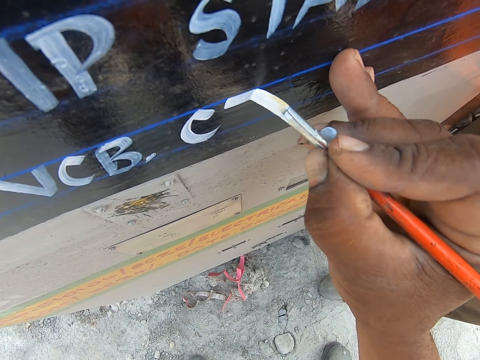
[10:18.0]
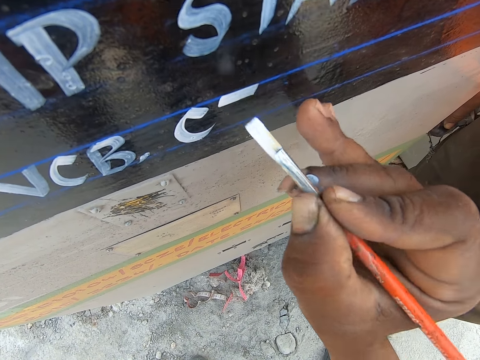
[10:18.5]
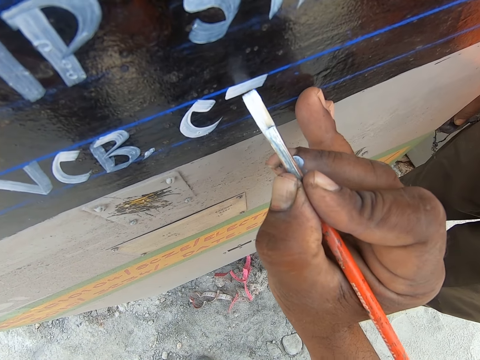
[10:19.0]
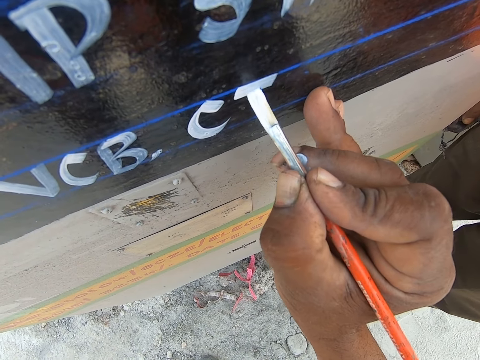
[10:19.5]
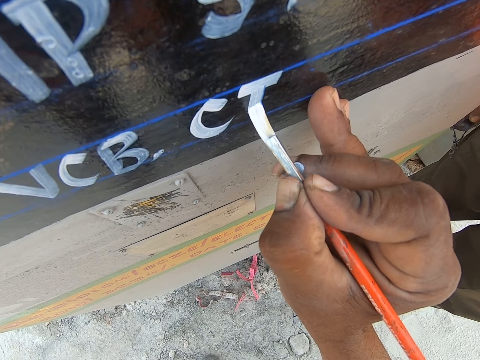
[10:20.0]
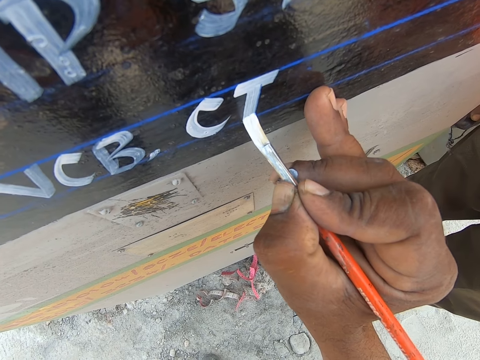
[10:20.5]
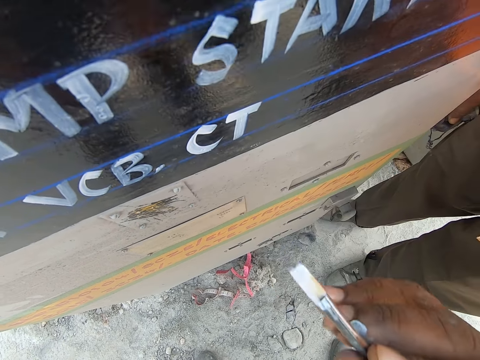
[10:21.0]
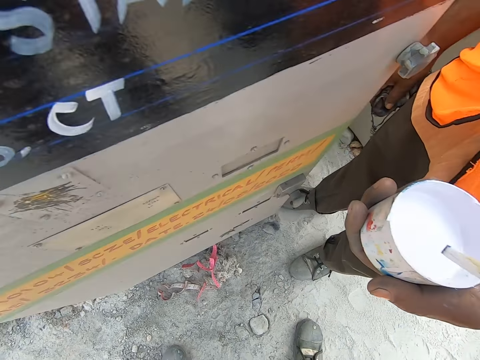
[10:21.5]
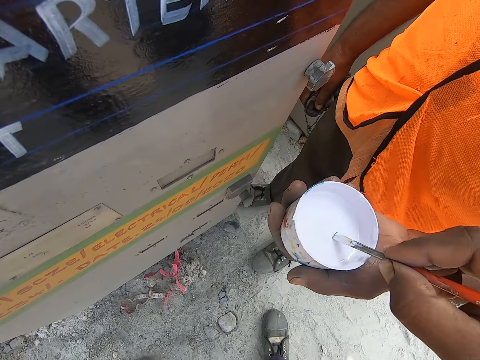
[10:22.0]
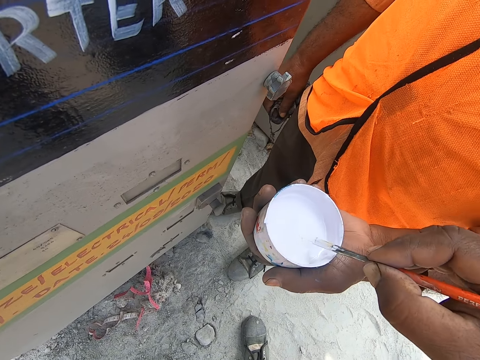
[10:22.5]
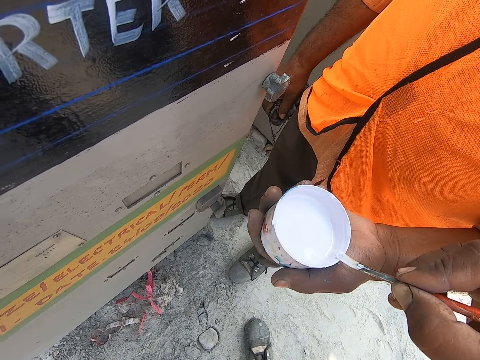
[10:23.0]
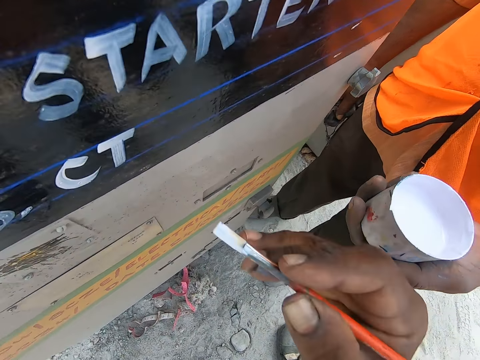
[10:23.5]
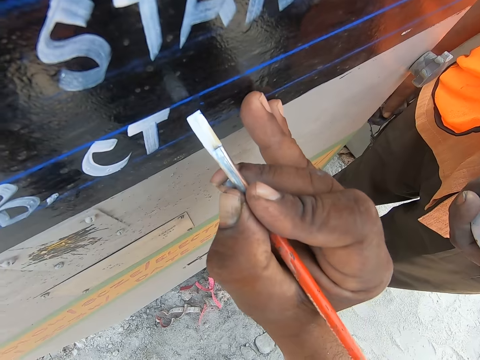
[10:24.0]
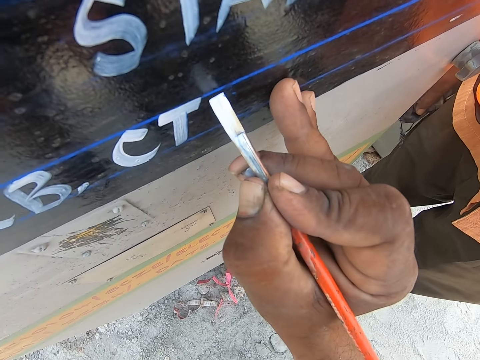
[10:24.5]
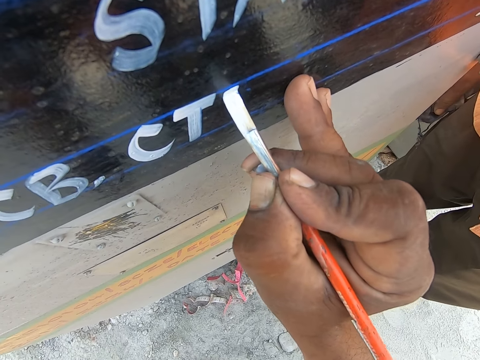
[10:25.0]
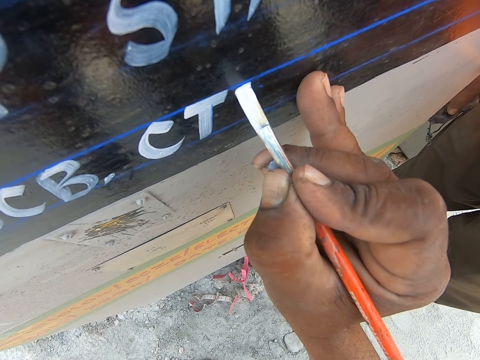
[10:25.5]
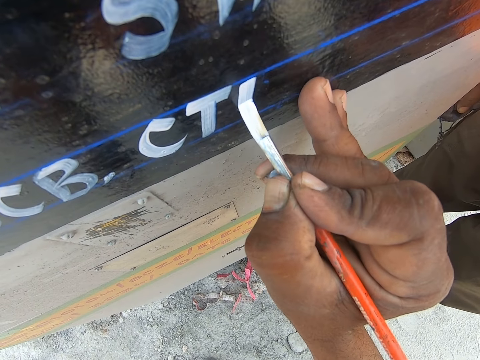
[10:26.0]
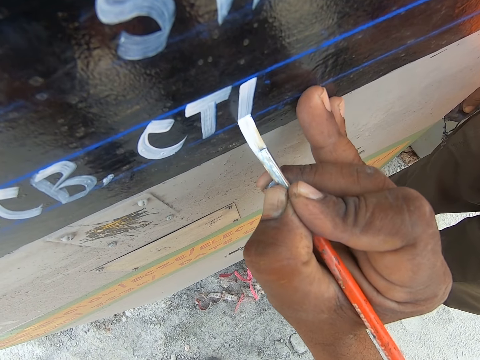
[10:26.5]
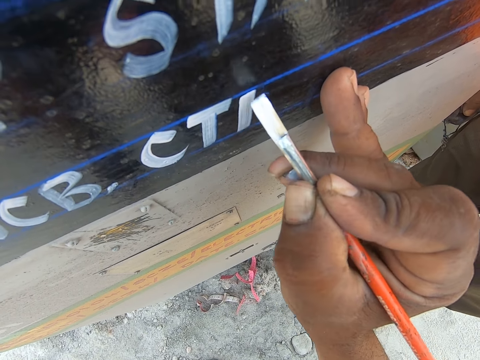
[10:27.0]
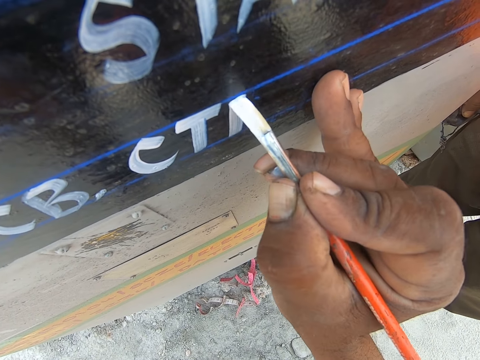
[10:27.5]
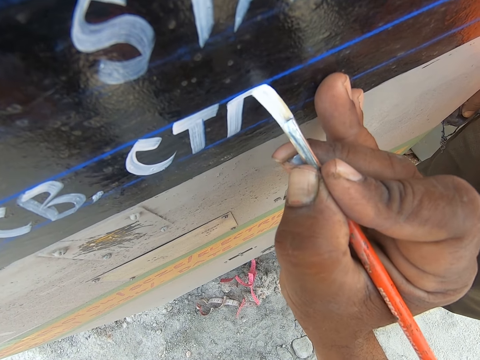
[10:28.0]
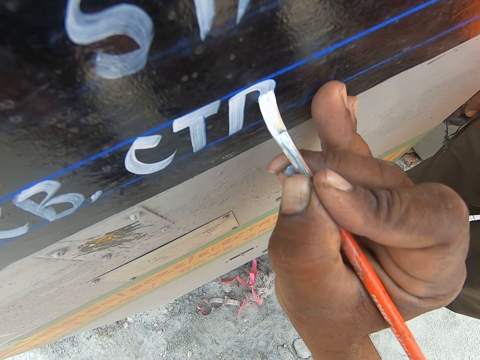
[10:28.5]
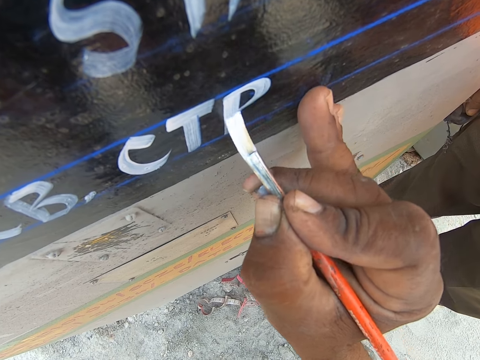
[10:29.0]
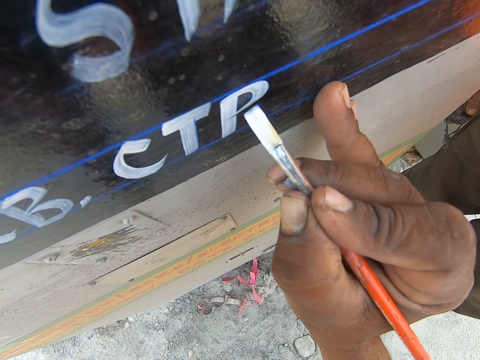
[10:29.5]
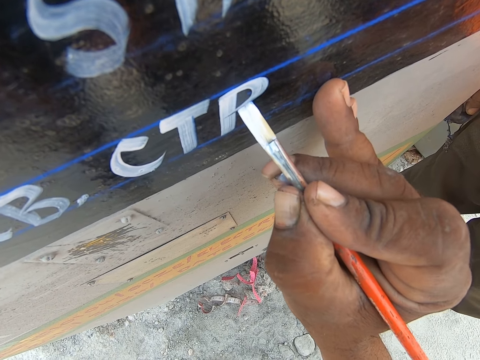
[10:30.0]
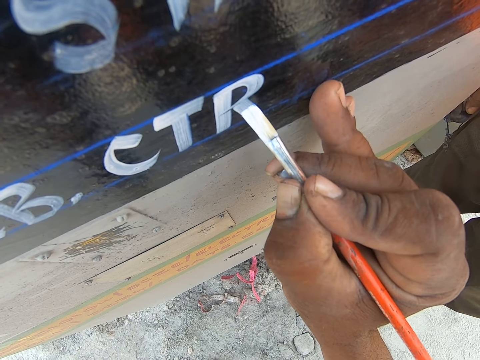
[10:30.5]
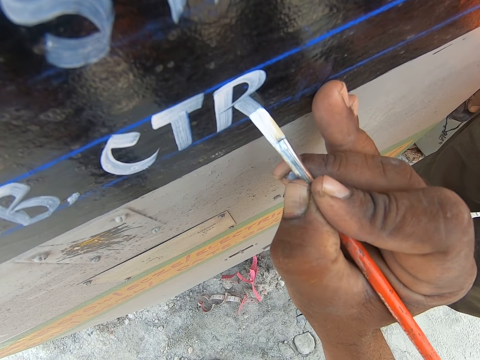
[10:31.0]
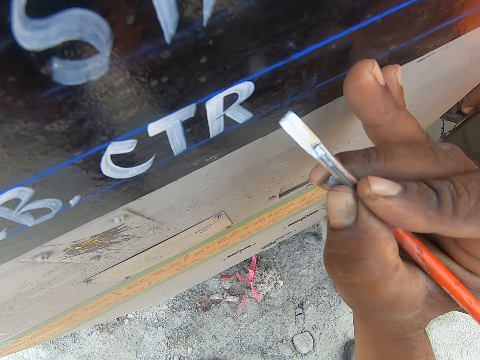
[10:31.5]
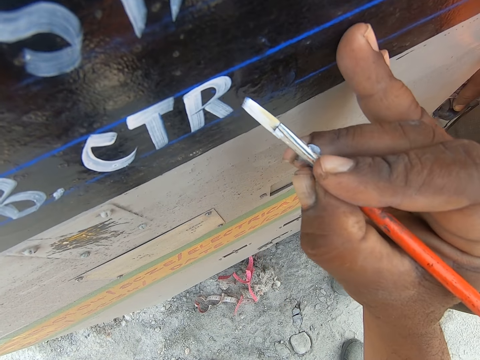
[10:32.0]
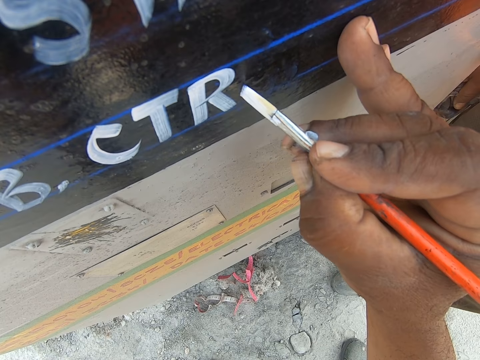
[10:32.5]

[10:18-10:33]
The camera wearer writes on an electrical controller pump with a paint brush. He adjusts the paint brush. He writes on the electrical controller pump with the paint brush. He removes the paint brush from the pump. He dips the paint brush in a tin. He wipes the paint brush against the edge of the tin. He removes the paint brush from the tin. He rests his fingers on the pump. He writes on the electrical controller pump with the paint brush. He adjusts the paint brush. He writes on the electrical controller pump with the paint brush. He adjusts the paint brush. He writes on the electrical controller pump with the paint brush. He adjusts the paint brush.

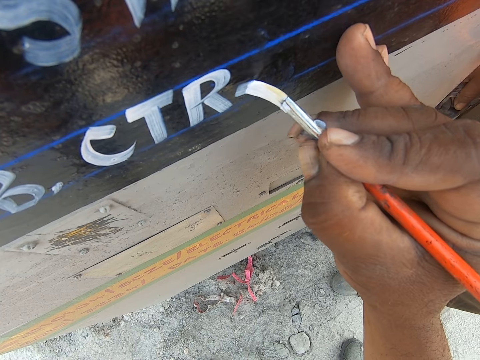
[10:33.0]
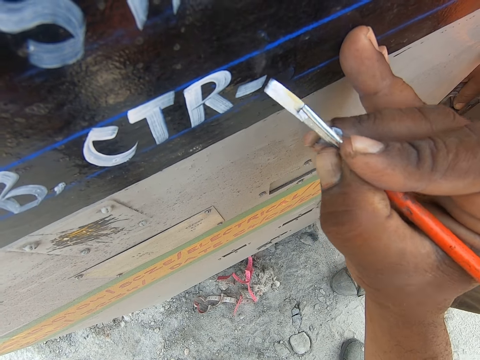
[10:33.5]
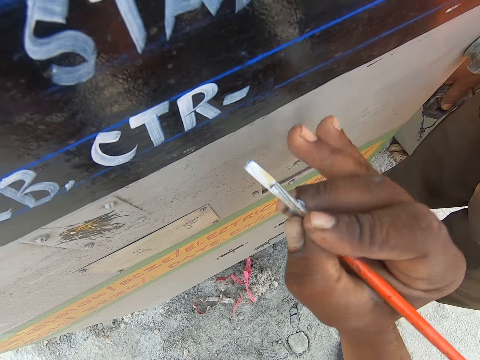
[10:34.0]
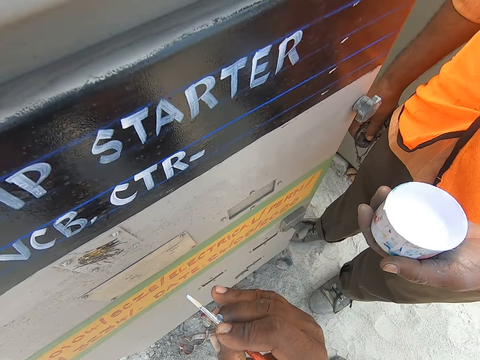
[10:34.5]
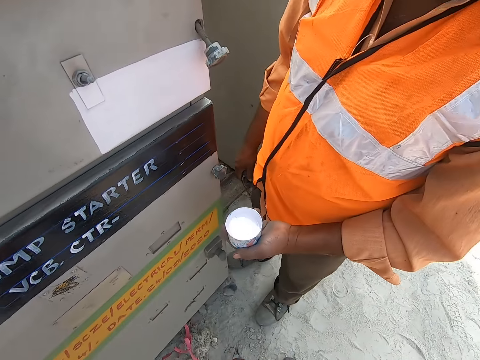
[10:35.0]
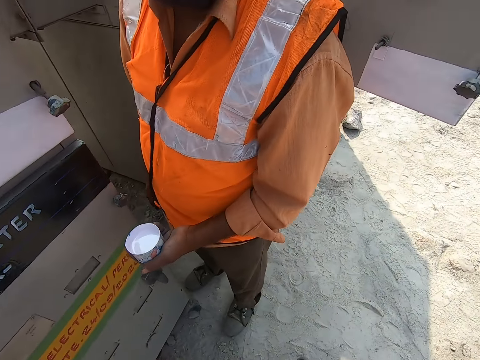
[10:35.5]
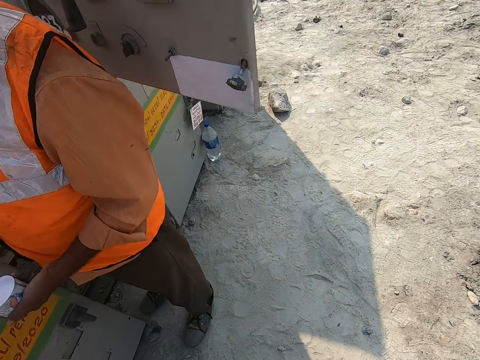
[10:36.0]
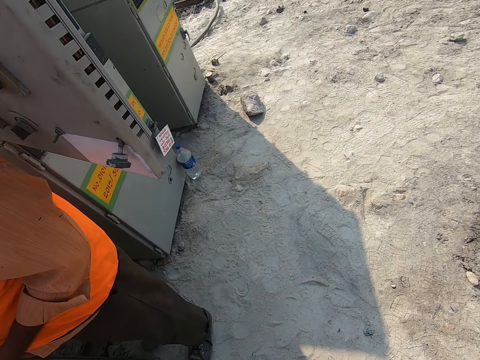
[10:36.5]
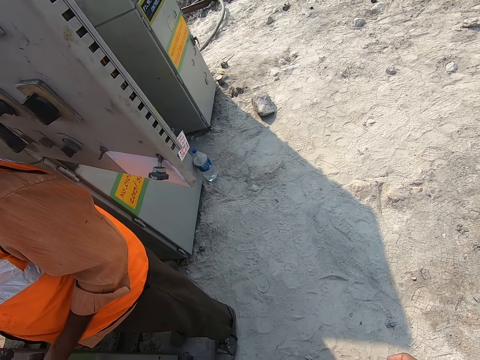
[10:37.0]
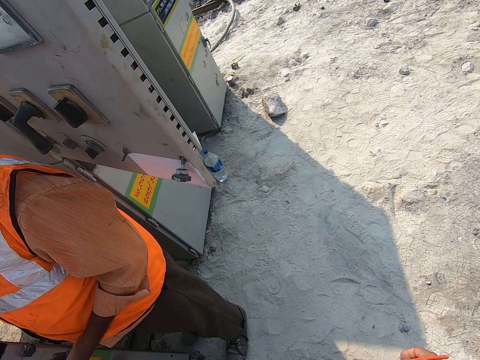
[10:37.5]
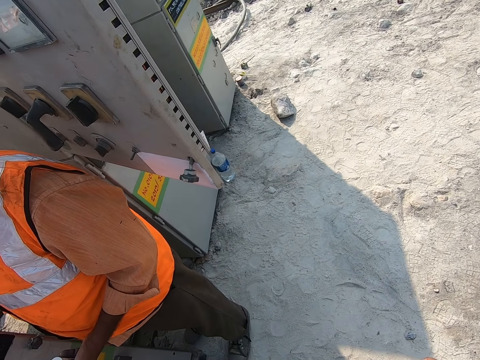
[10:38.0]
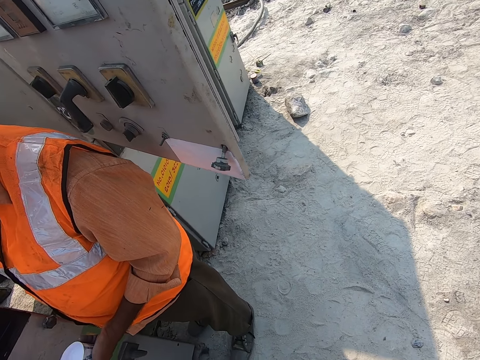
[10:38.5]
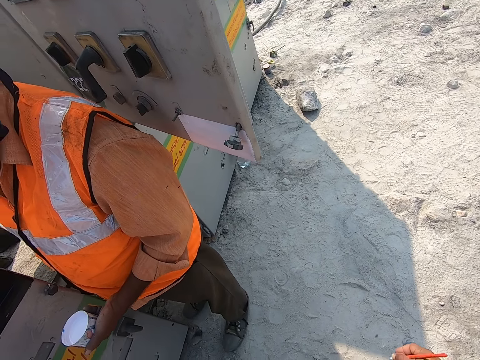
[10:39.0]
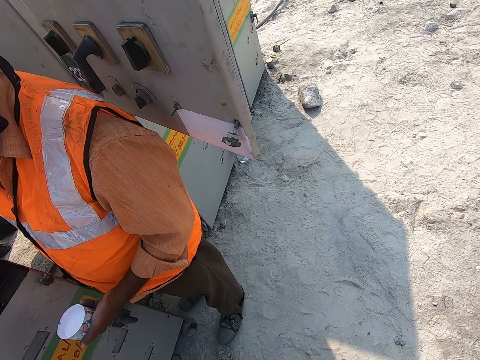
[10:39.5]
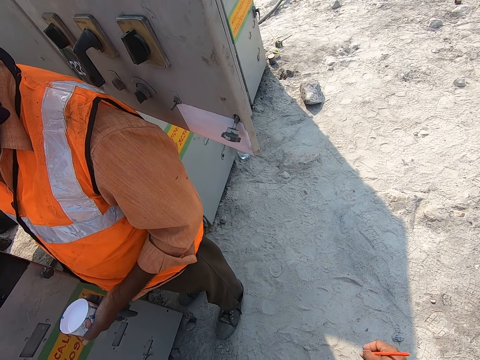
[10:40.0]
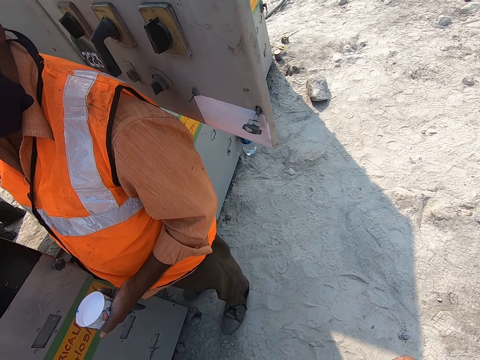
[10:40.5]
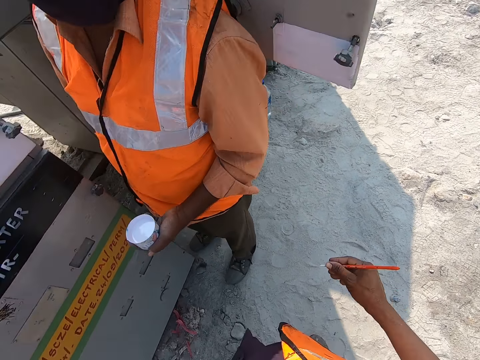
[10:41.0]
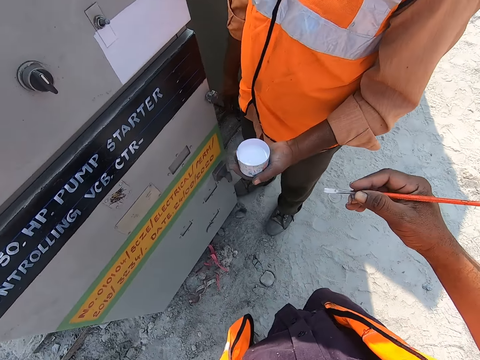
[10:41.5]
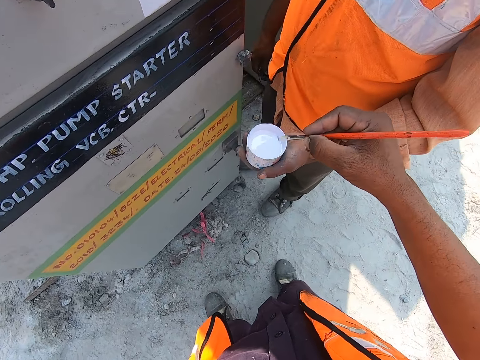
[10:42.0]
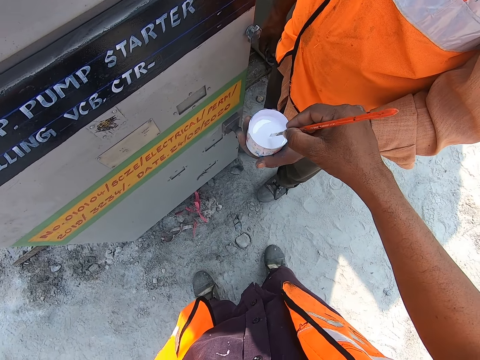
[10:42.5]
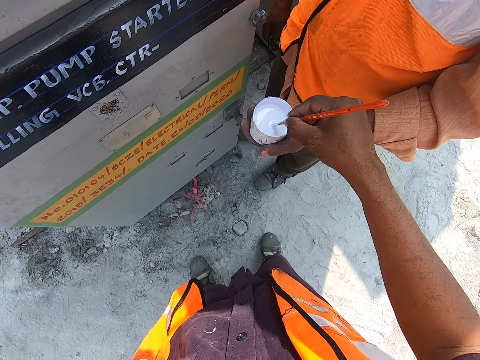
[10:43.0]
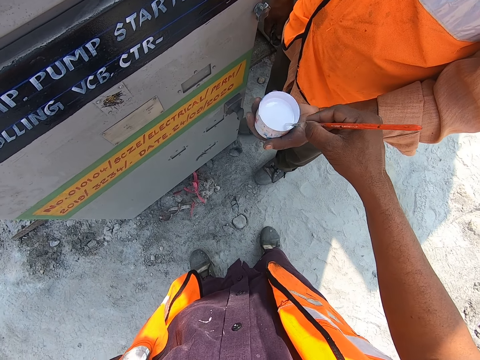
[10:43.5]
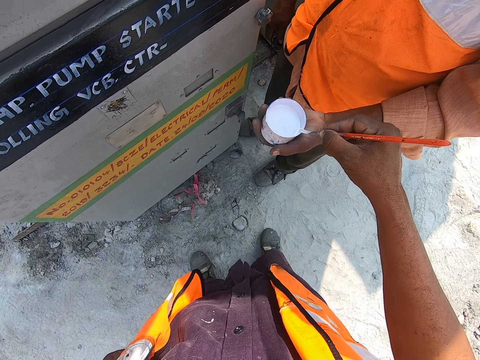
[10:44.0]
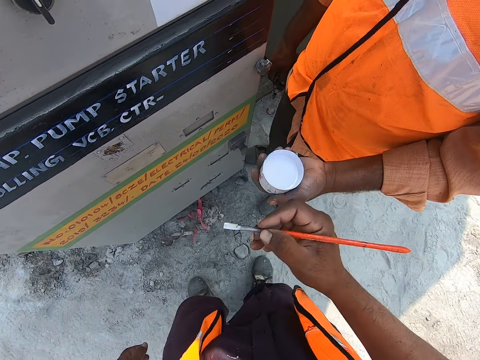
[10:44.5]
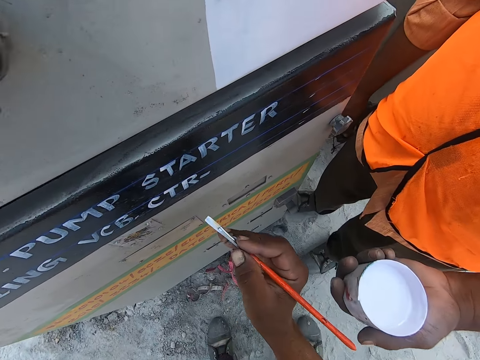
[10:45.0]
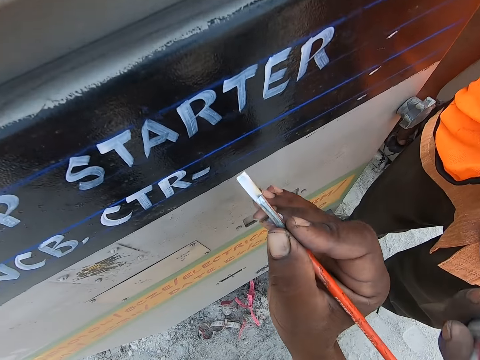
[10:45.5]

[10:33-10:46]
The camera wearer writes on an electrical controller pump with a paint brush. They adjust the paint brush. They remove the paint brush from the pump. They talk with a man. They look around. The man talks with the camera wearer. The camera wearer turns around the area. They step forward. They dip the paint brush in a tin. They wipe the paint brush against the edge of the tin. They remove the paint brush from the tin. They lean forward.
